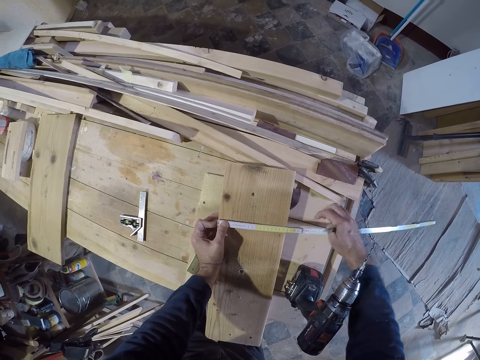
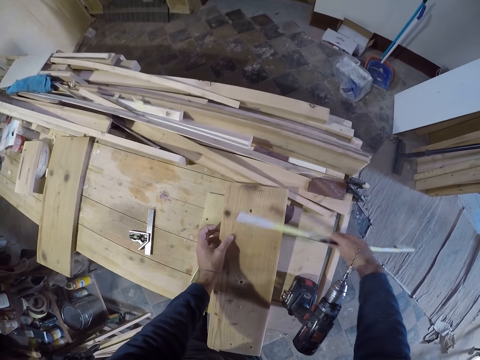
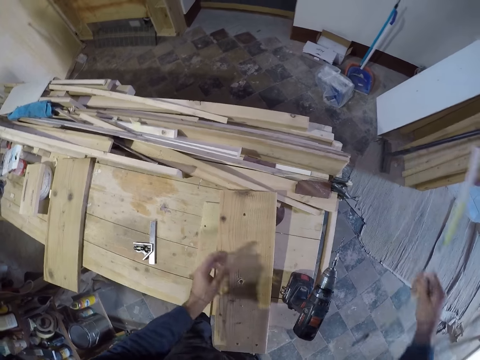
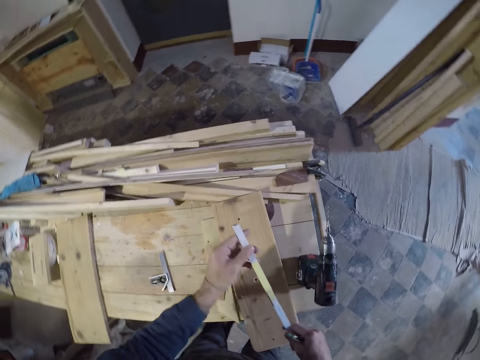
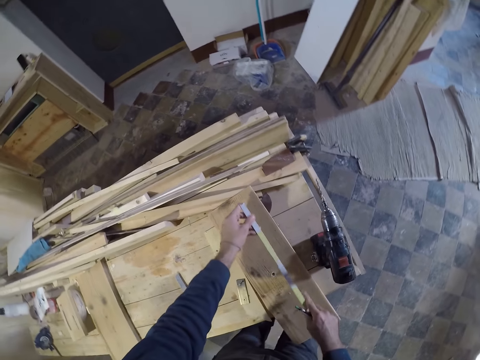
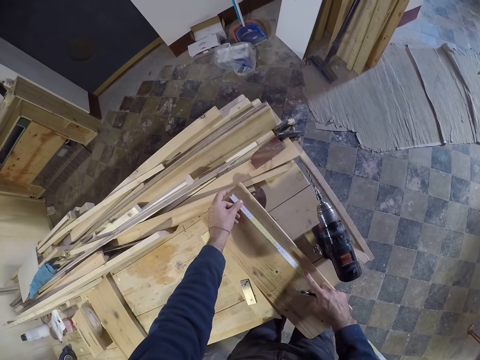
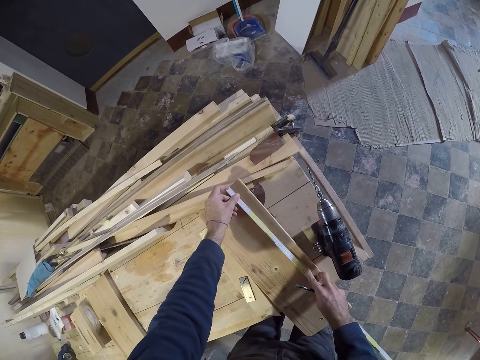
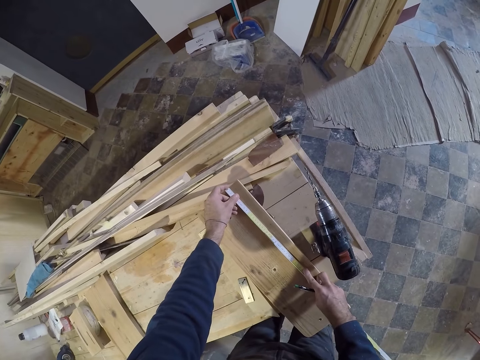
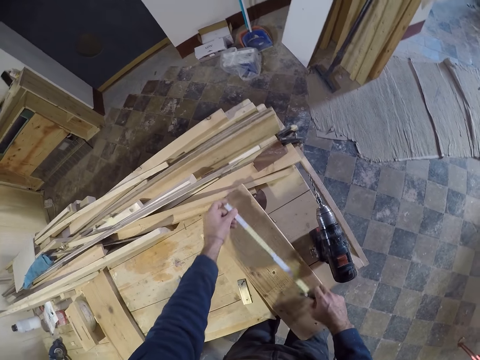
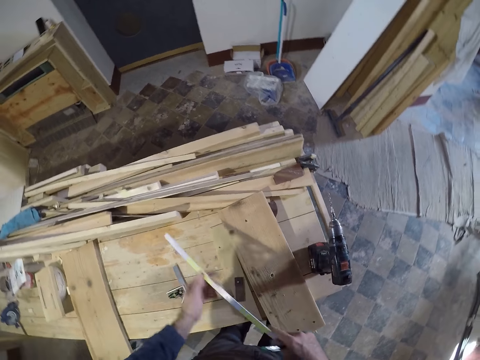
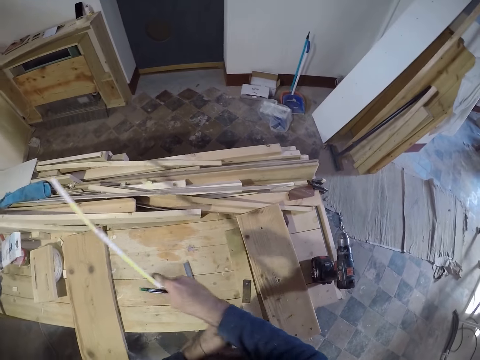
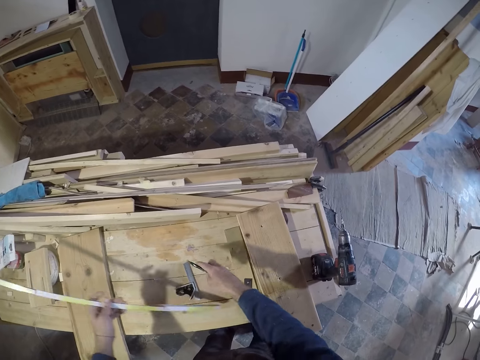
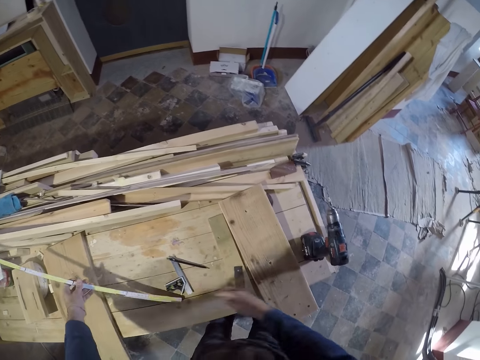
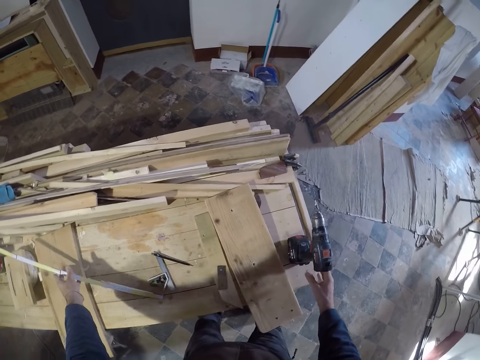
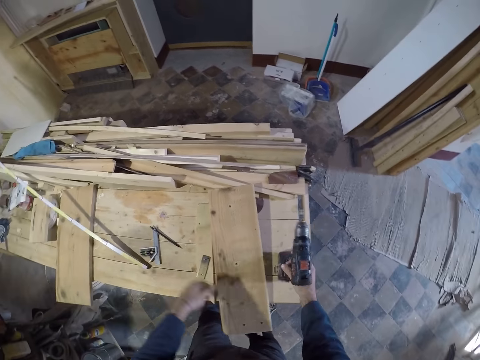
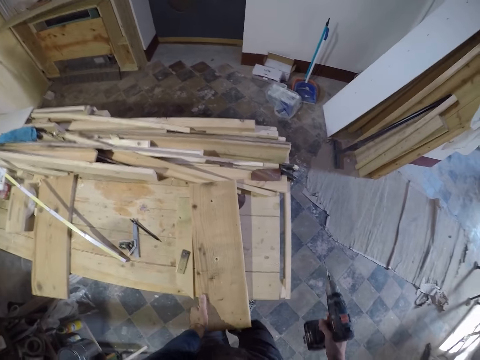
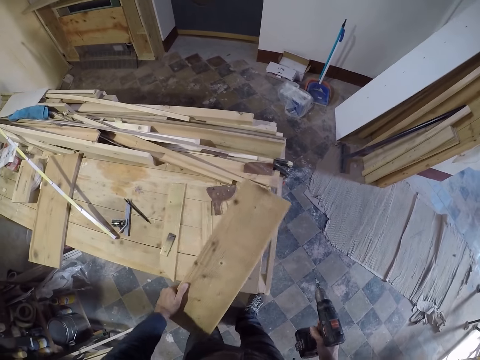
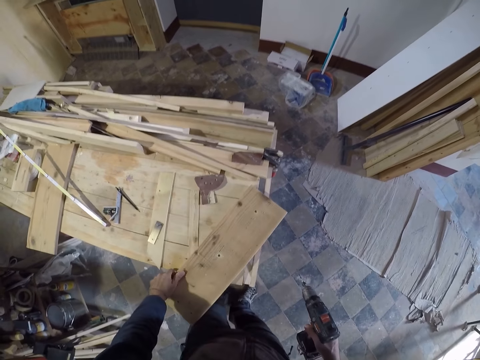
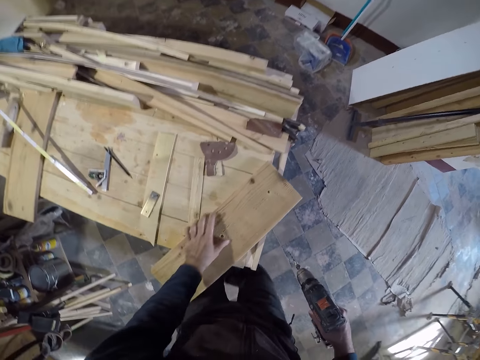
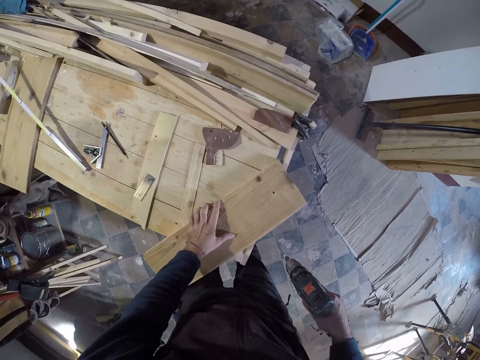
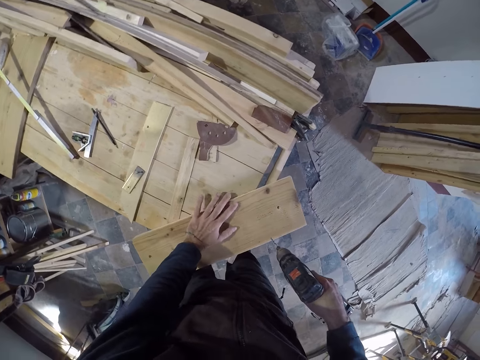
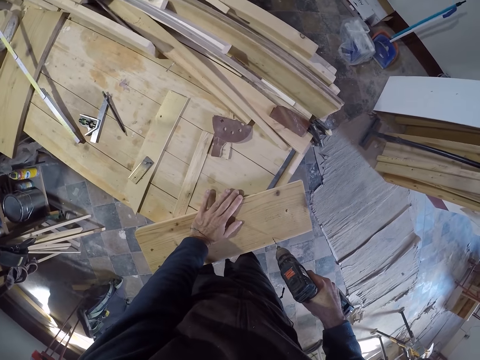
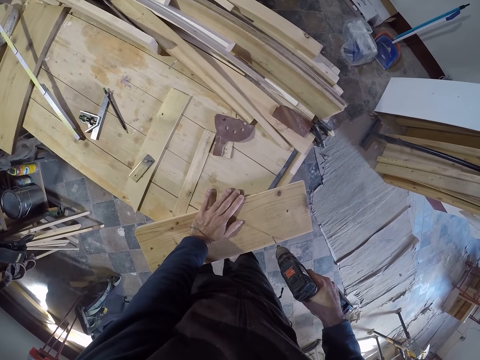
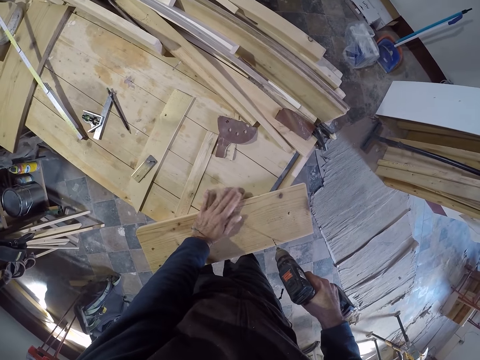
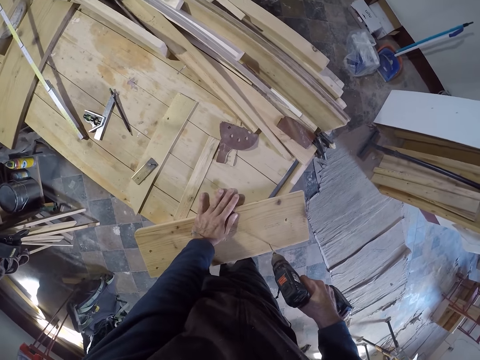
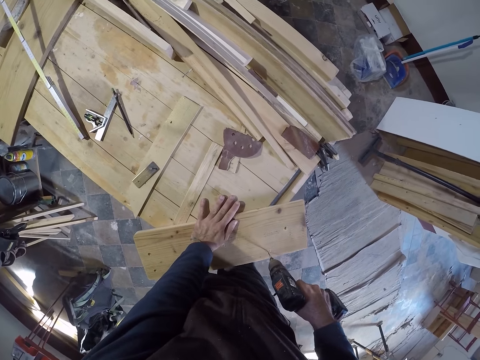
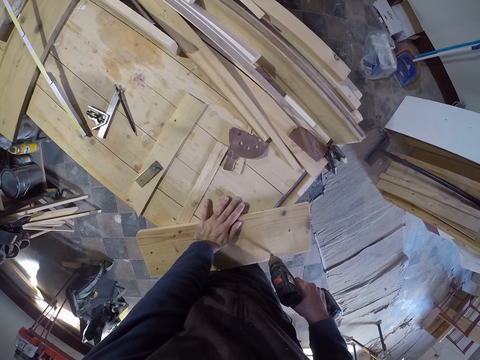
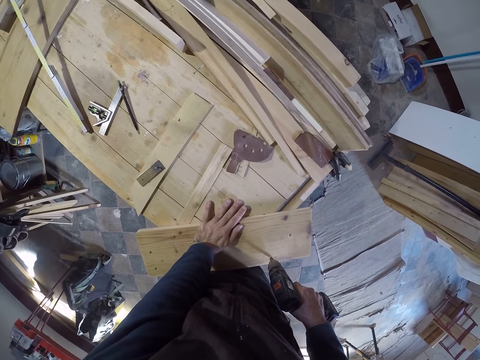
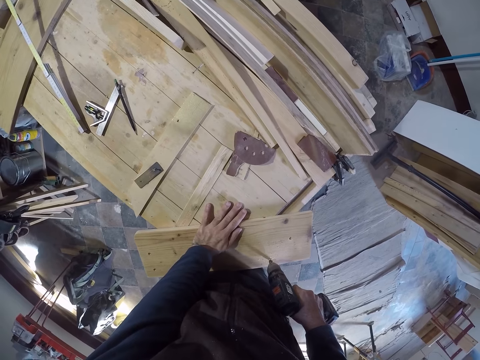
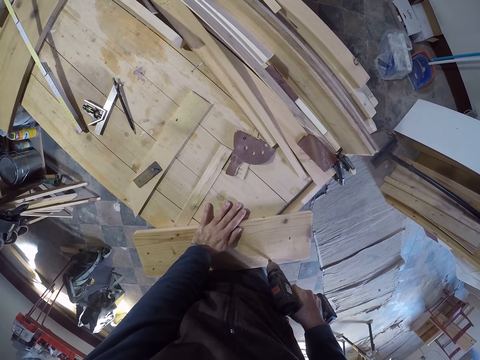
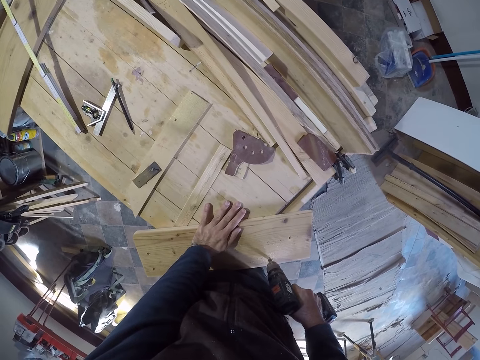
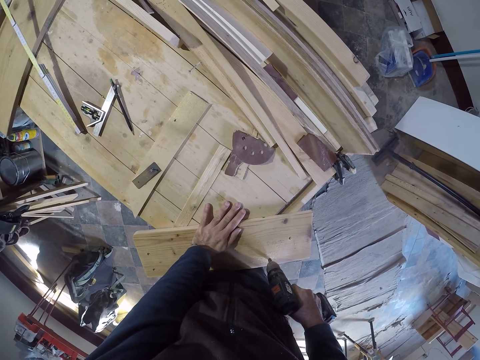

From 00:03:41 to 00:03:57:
The camera wearer takes the ruler or measuring tape. He measures the board. He drops the measuring tape and the pen on the work table. He picks up the drilling machine with his right hand. He takes a board and places the board on the desk. He drills the plank.

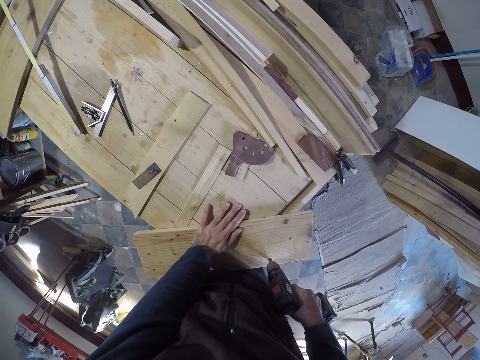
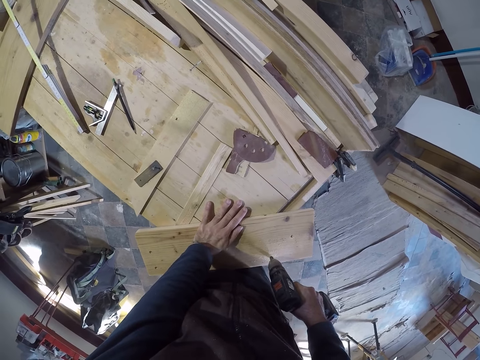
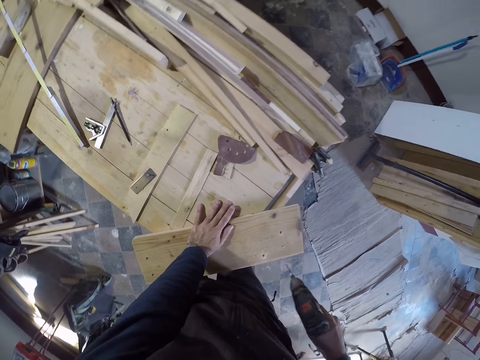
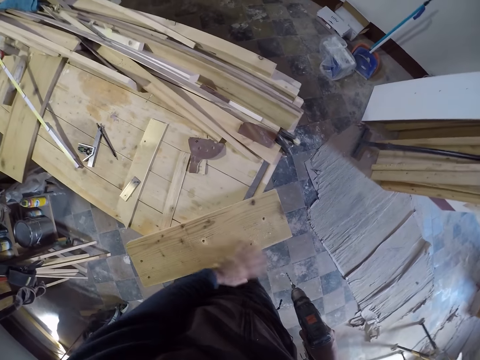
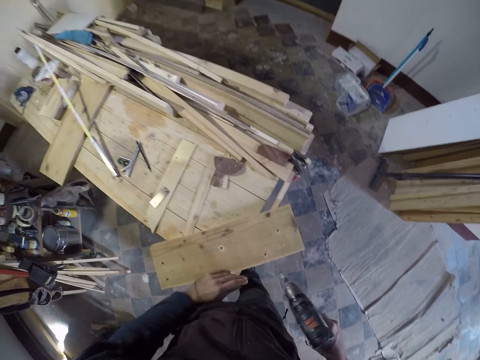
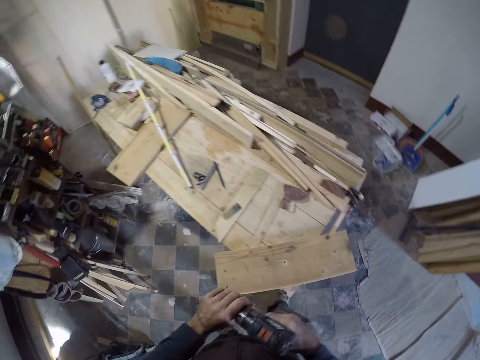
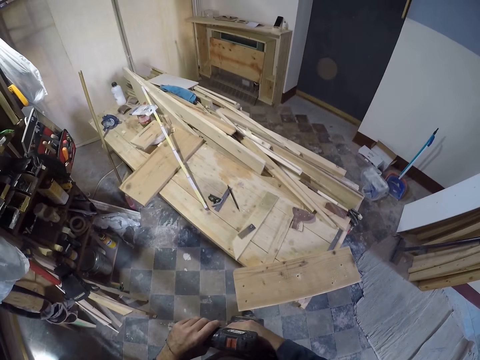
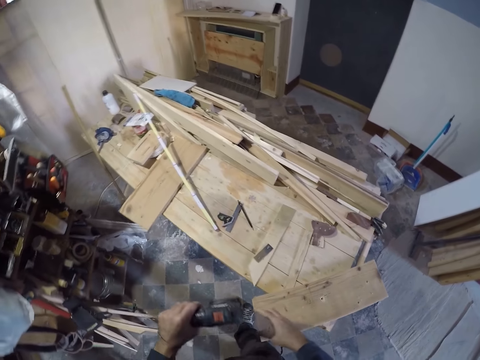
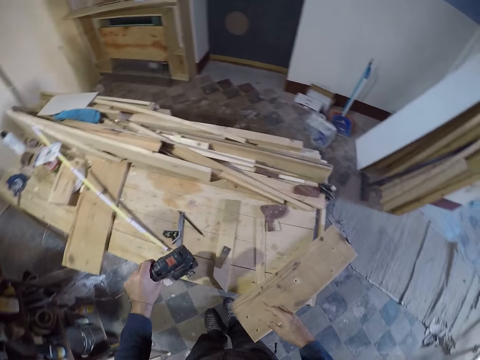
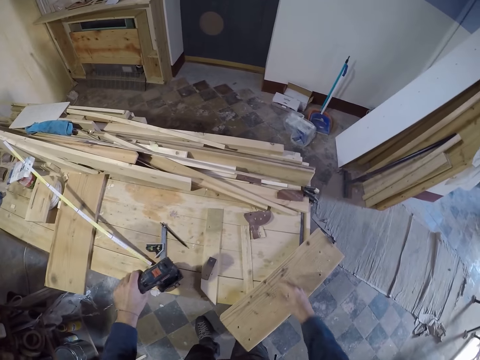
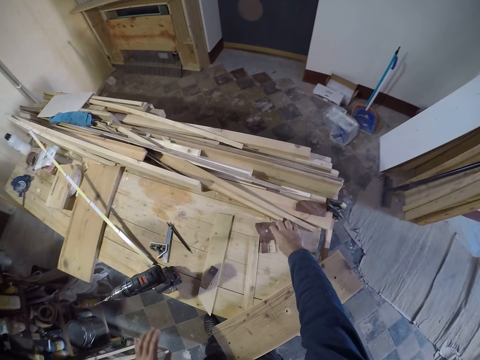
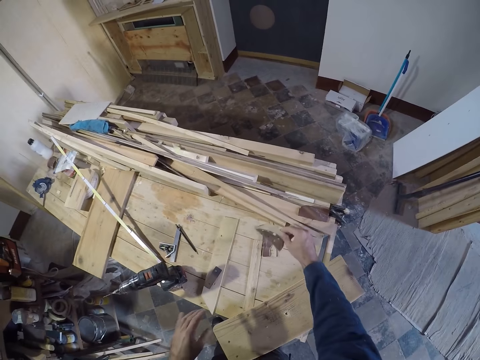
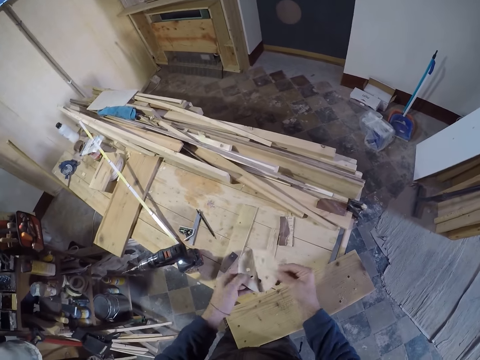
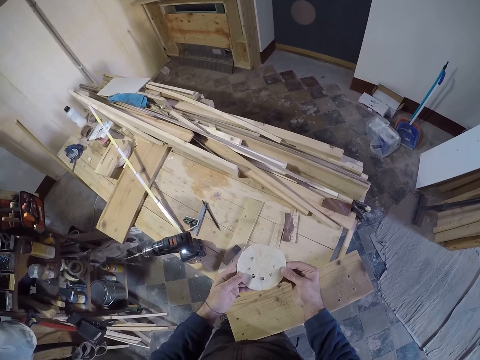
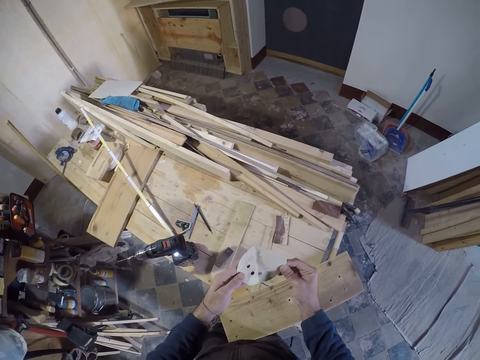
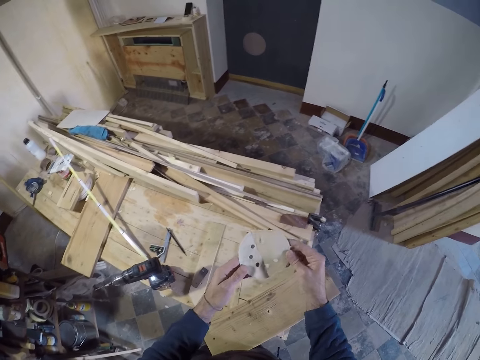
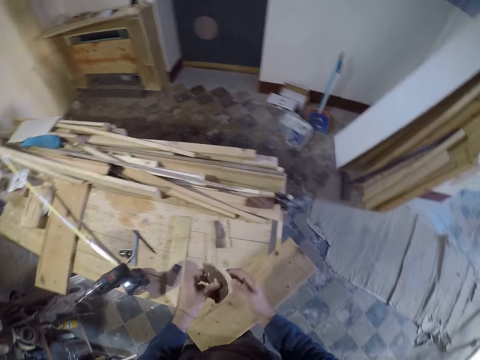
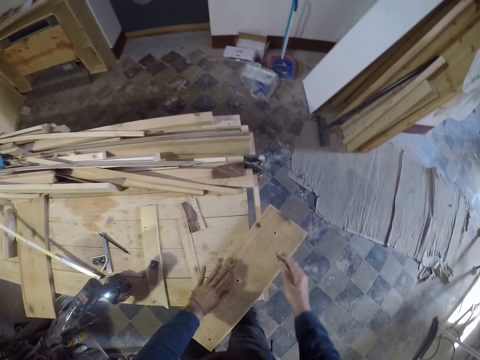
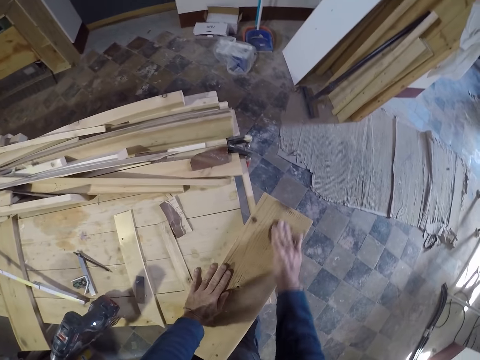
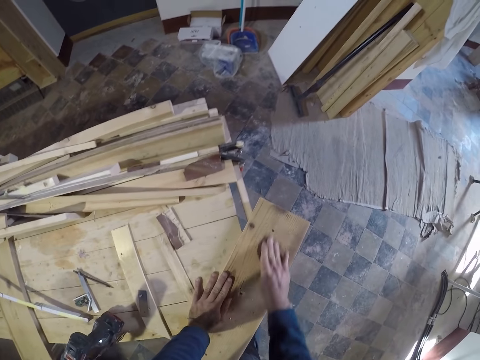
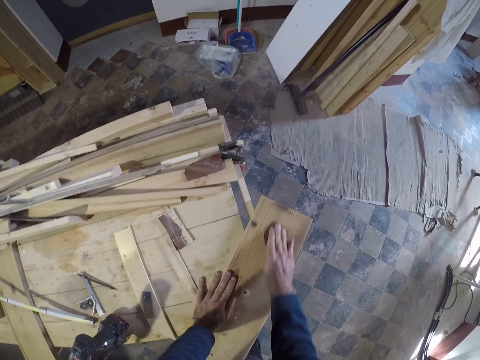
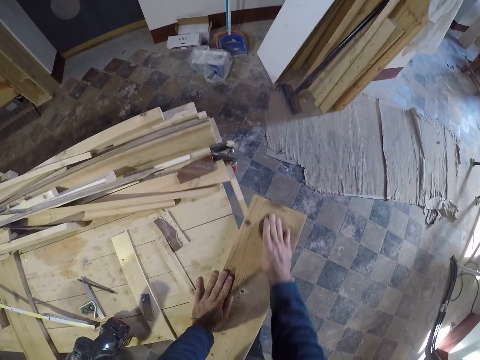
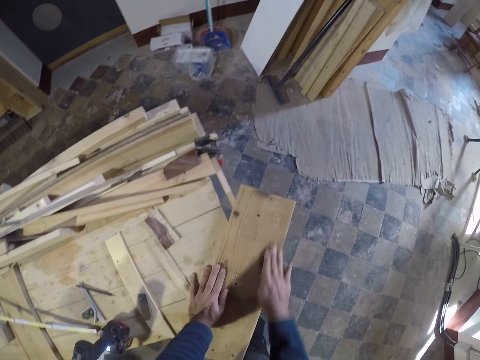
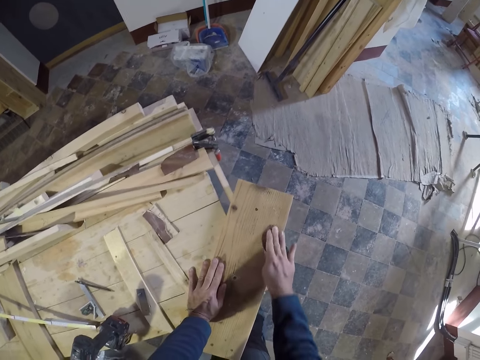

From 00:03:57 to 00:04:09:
The camera wearer passes the drill from the right to the left hand. He drops the drilling machine on the work table with his left hand. He picks up a sandpaper with his left hand from the work table. He unfolds the sandpaper, looks at the sandpaper and folds the sandpaper. He smoothens the plank with the sandpaper.
